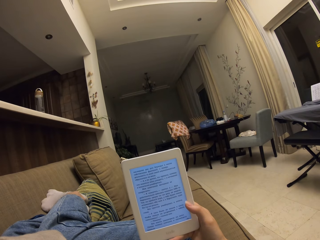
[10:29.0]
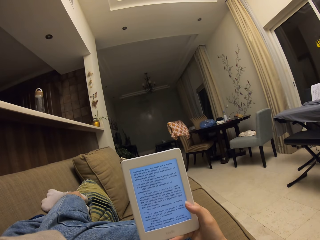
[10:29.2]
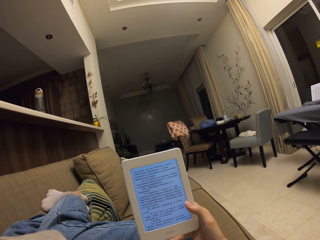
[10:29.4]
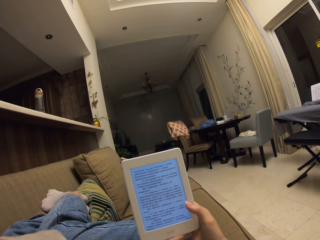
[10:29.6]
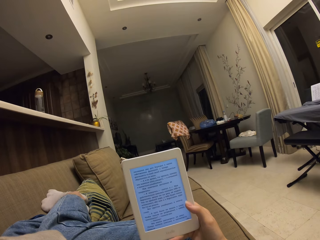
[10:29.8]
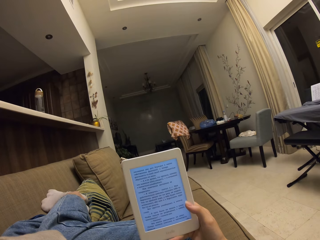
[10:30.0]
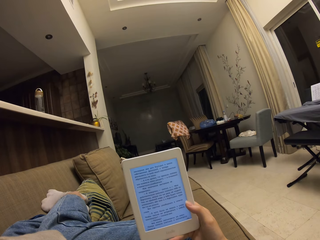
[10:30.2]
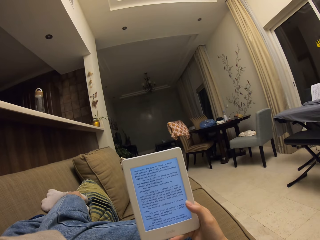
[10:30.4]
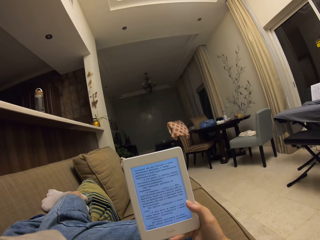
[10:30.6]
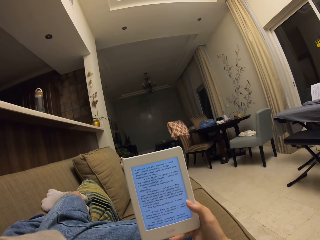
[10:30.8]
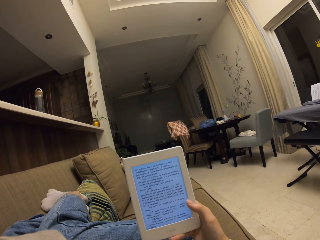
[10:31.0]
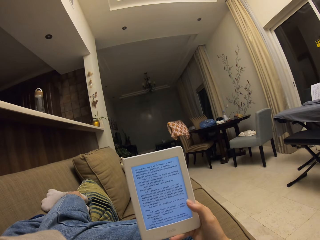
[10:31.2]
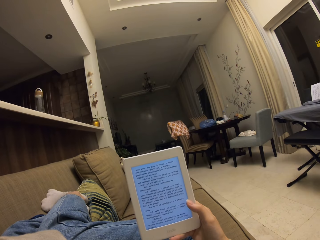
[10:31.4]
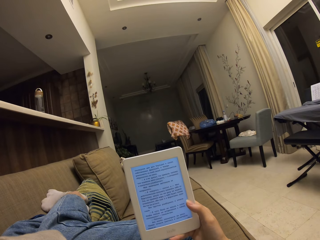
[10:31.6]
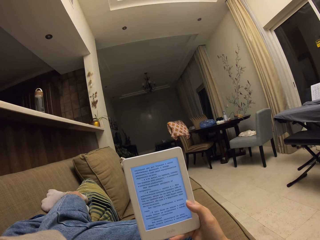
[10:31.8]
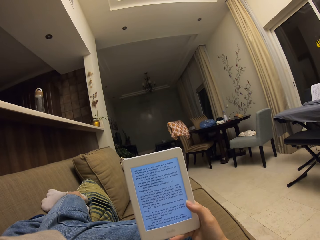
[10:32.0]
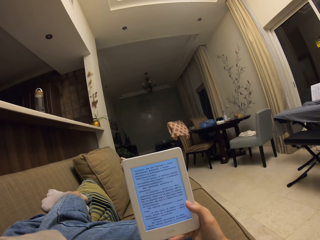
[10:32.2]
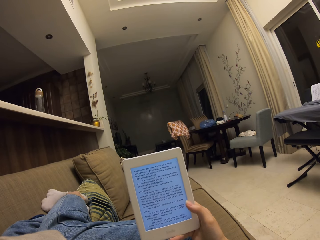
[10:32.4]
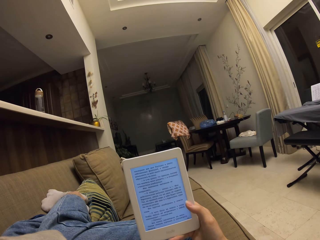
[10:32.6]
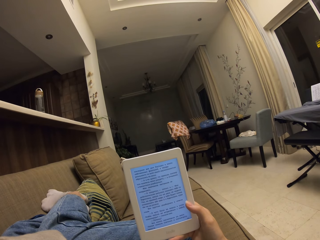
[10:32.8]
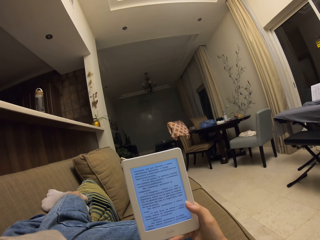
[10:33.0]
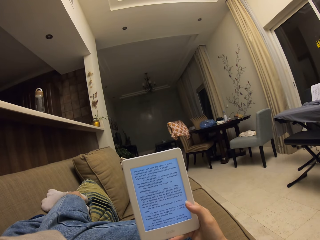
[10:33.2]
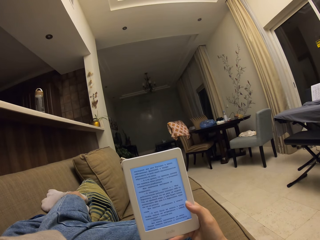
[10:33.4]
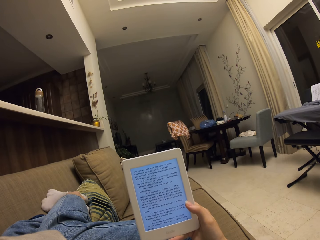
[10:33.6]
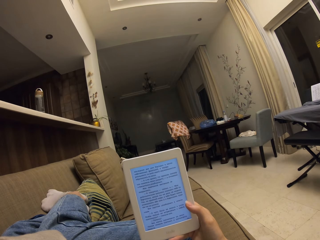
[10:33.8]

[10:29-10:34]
The camera wearer reads from the tablet.

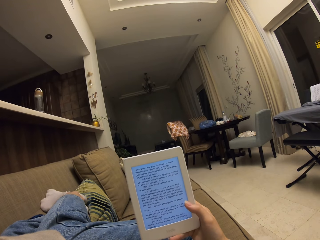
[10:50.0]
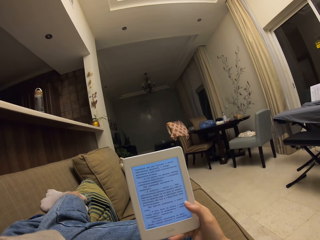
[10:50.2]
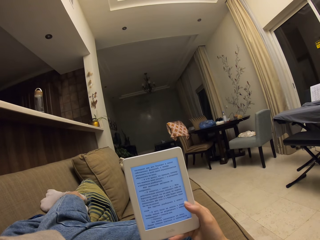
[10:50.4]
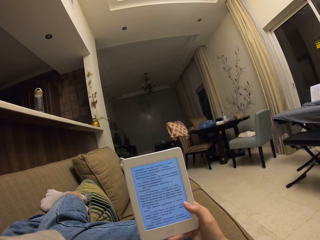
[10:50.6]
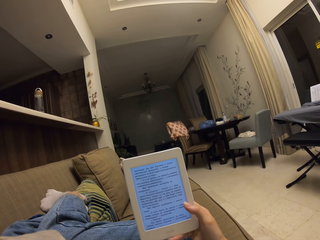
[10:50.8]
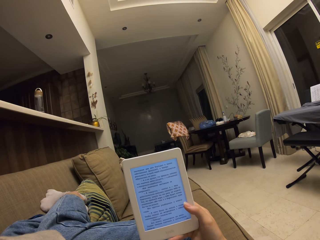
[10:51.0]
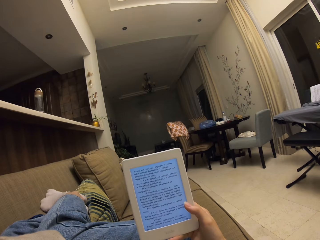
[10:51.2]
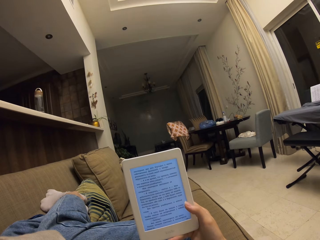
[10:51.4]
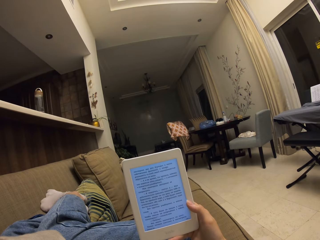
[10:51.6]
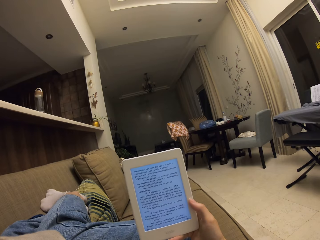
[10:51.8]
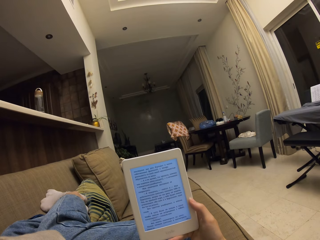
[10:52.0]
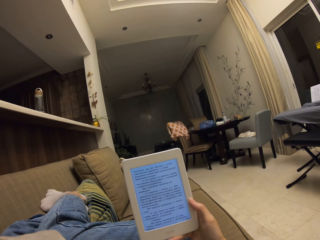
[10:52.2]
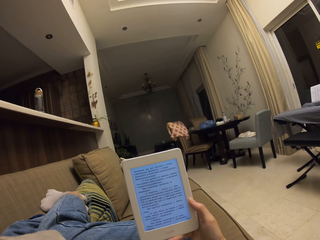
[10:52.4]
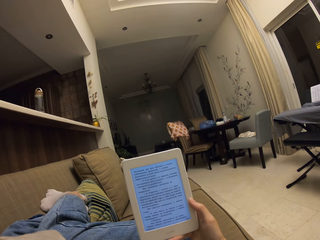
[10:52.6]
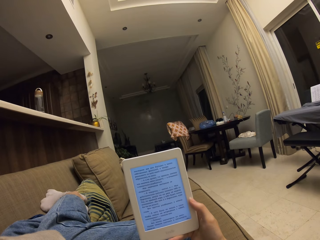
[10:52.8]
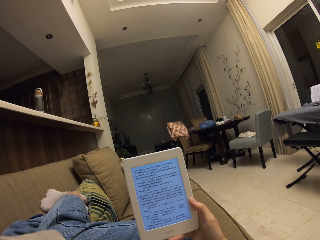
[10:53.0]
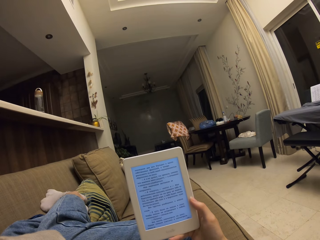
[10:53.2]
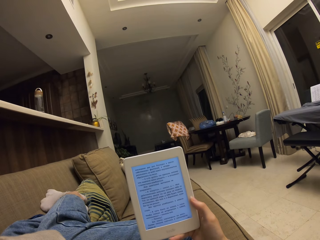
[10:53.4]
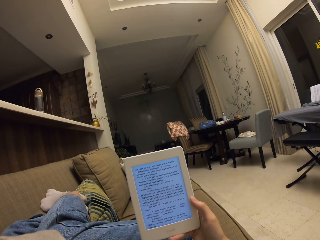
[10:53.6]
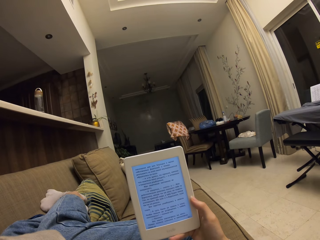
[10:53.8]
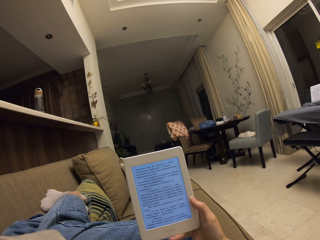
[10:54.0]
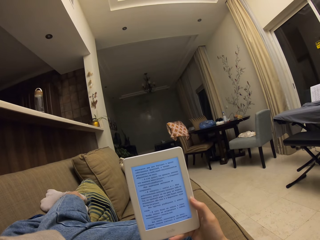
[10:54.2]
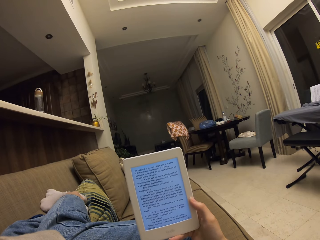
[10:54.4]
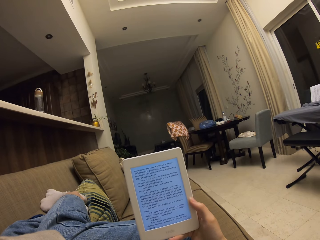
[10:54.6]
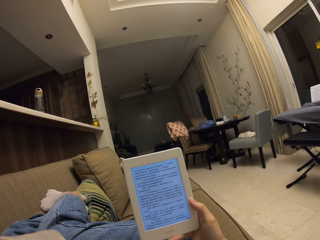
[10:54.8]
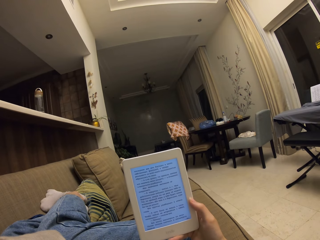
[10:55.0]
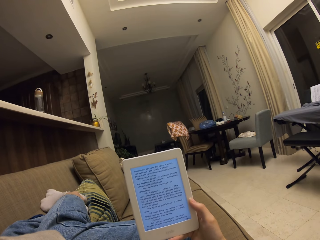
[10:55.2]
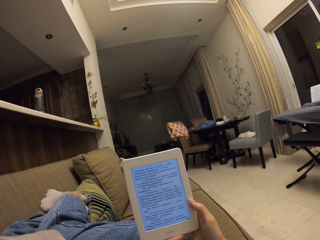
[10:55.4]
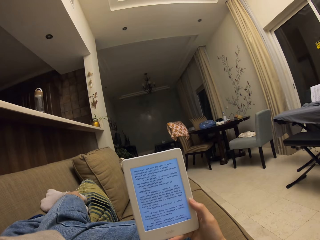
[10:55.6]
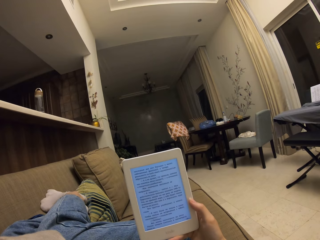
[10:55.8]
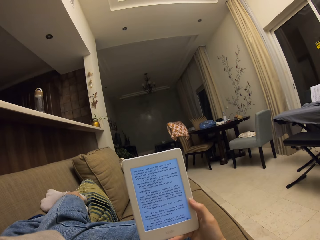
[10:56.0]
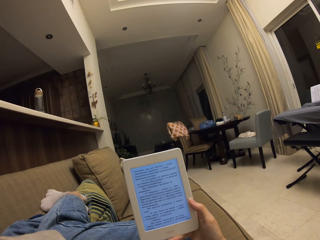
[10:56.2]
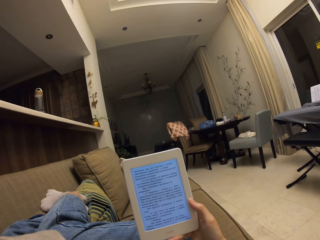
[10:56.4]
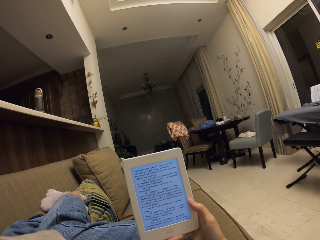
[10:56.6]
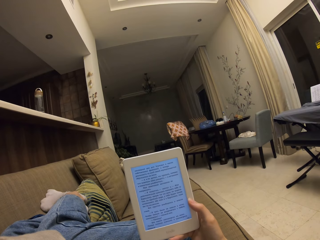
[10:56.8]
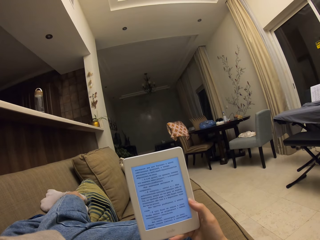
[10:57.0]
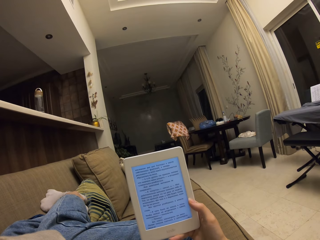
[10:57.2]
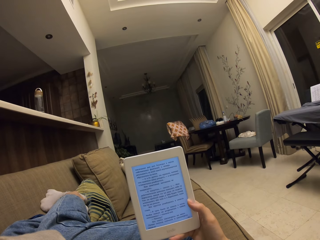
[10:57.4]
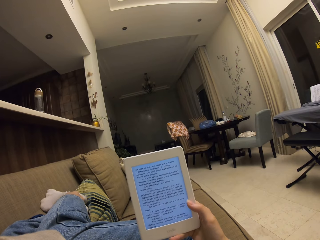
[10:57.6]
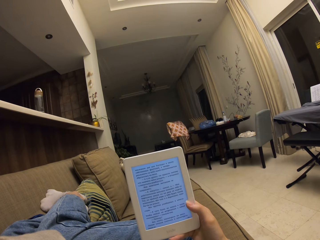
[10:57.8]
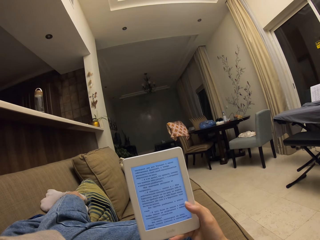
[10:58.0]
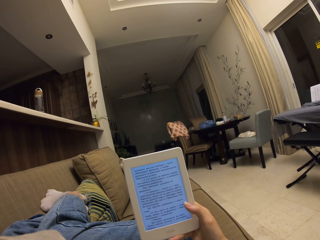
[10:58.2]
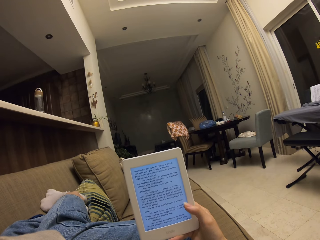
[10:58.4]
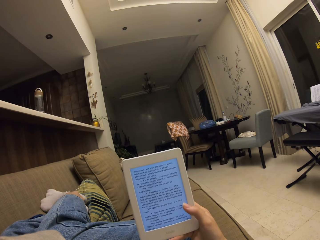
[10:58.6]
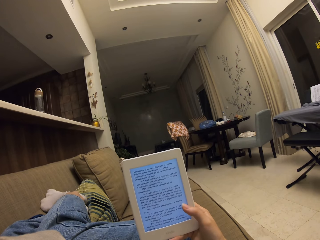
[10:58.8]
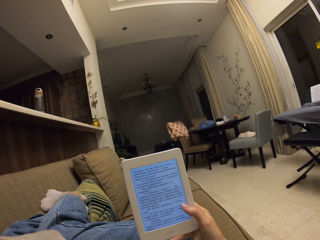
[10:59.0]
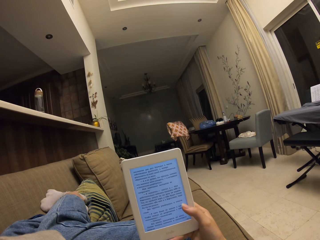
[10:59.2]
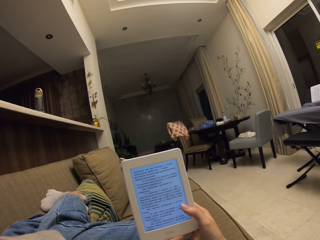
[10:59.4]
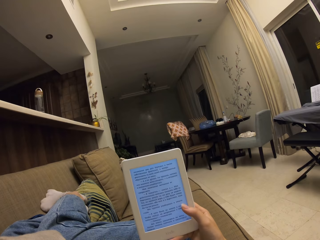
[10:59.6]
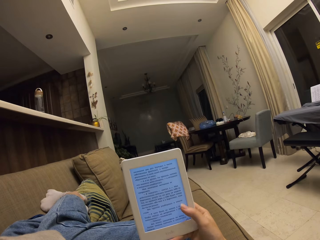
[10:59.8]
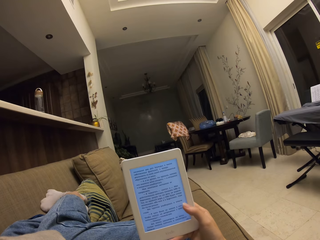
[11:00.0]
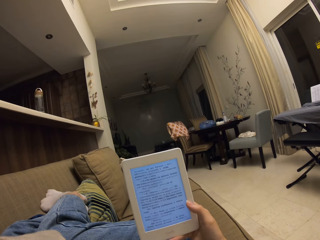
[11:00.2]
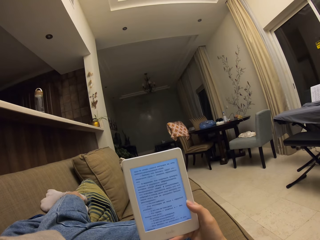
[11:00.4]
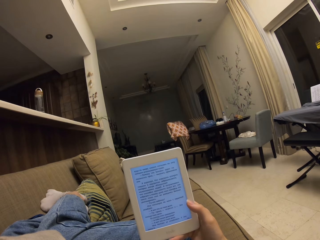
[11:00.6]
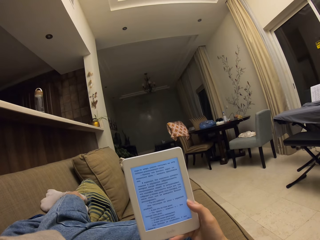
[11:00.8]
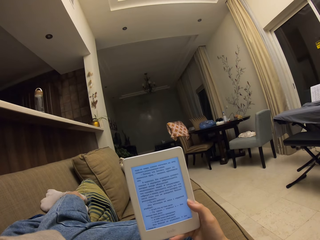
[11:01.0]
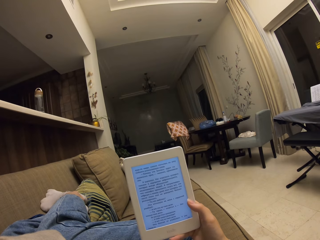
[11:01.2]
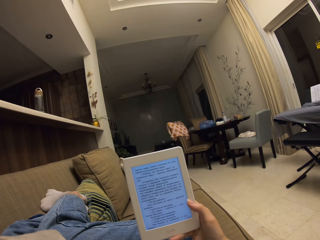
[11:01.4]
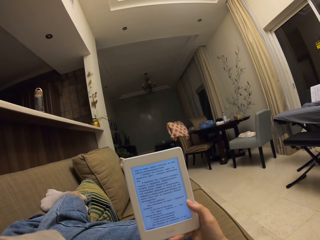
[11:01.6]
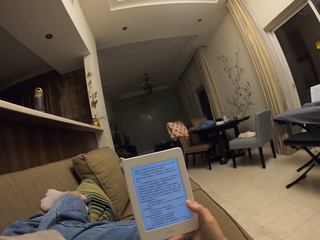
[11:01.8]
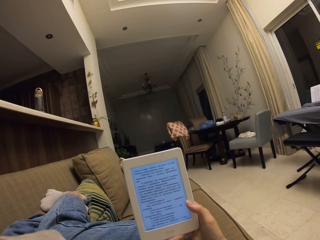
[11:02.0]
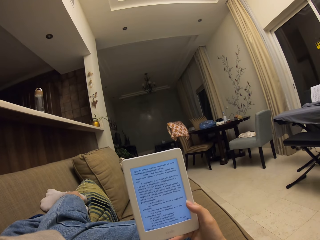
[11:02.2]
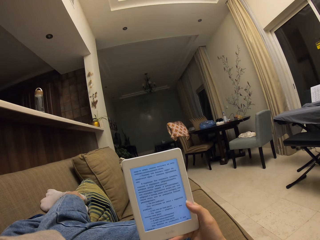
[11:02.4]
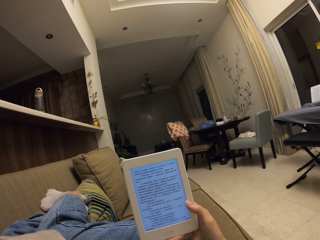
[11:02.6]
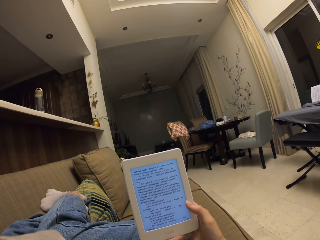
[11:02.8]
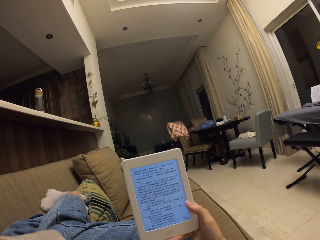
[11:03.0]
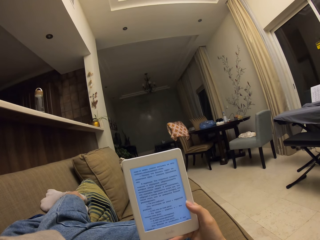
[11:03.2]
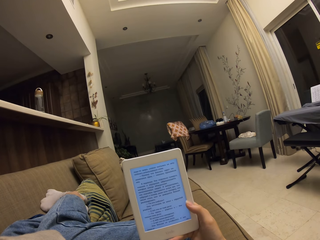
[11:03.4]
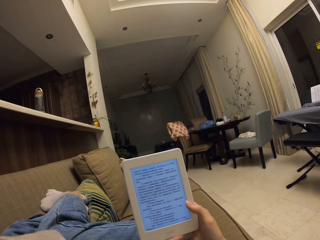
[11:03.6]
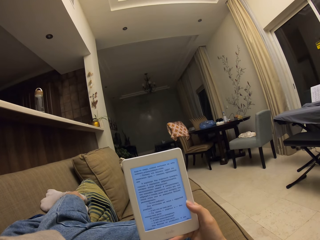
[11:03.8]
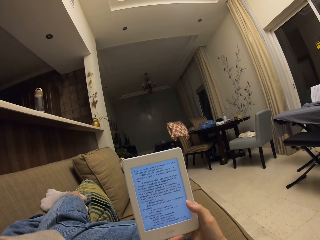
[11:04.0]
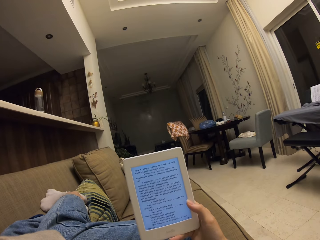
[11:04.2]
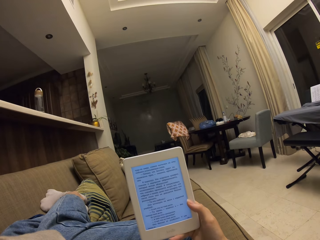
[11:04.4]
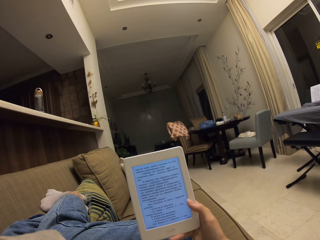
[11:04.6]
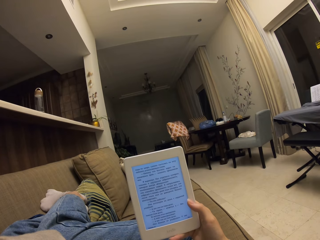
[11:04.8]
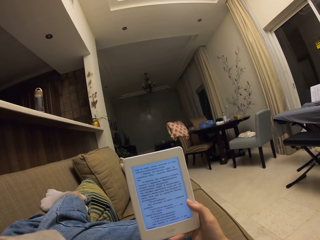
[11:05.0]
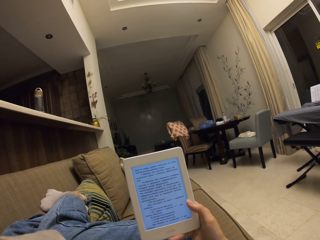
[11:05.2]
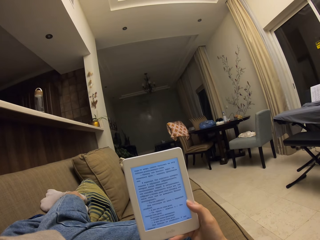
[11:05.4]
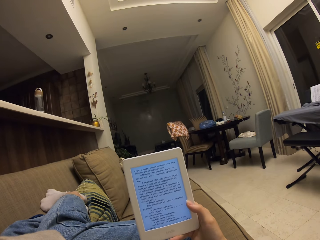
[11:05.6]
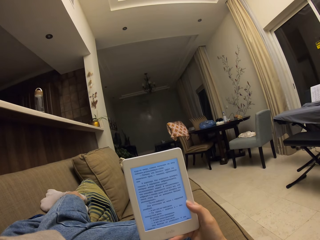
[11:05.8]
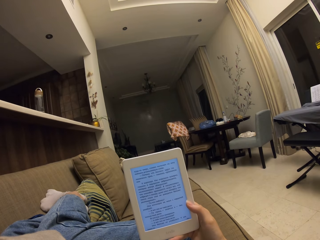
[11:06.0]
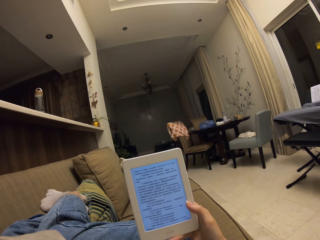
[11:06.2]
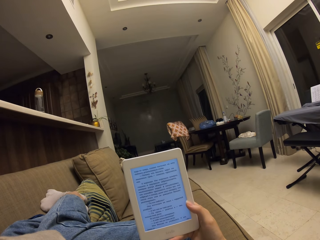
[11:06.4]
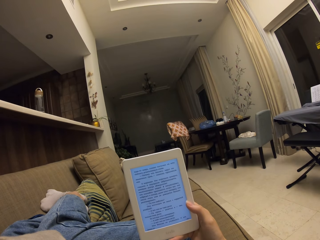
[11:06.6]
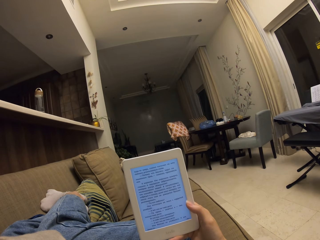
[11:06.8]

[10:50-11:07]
The camera wearer touches the screen. They read from the tablet. They touch the screen. They read from the tablet.
